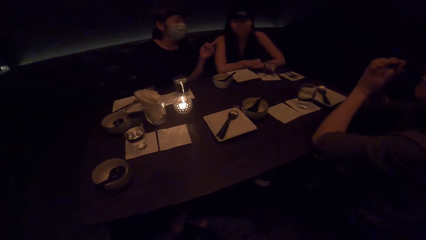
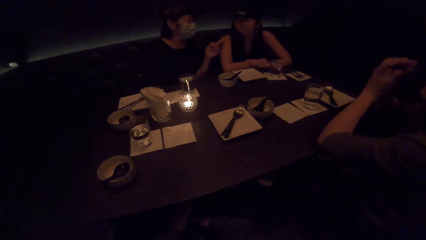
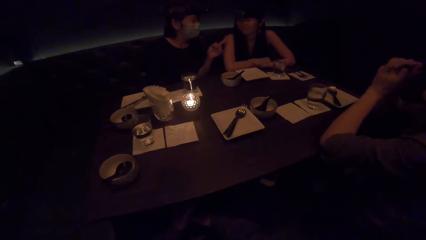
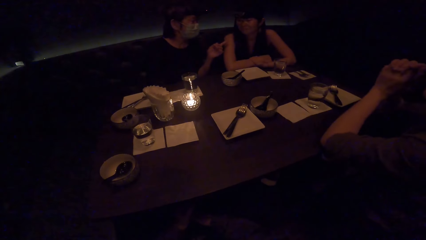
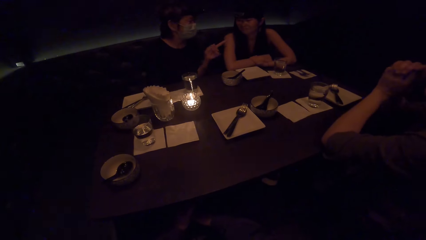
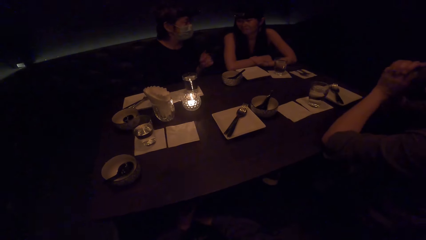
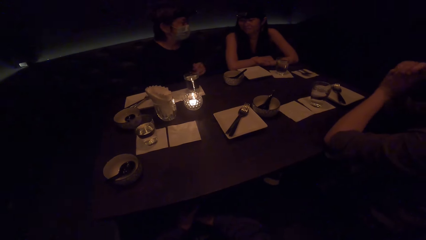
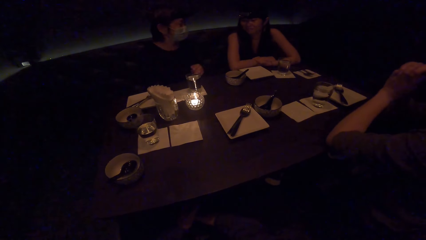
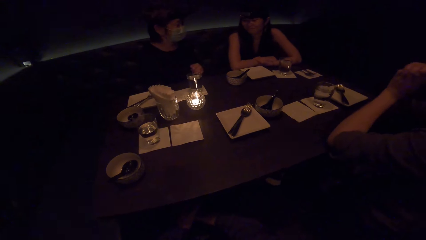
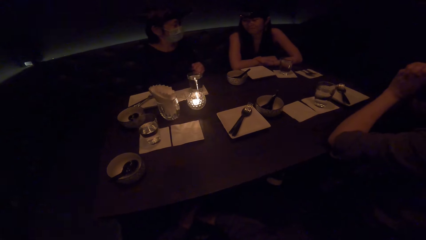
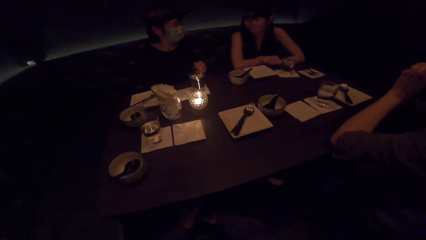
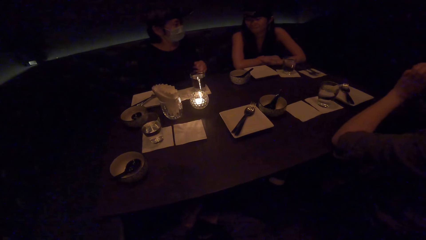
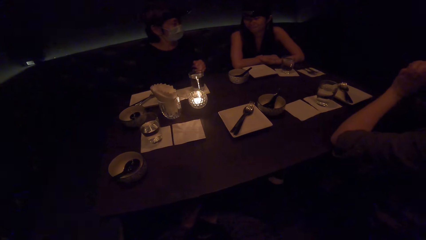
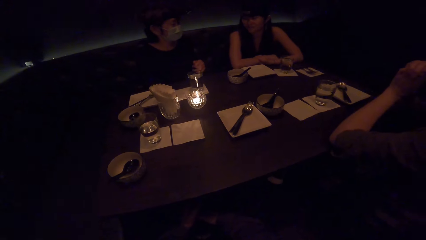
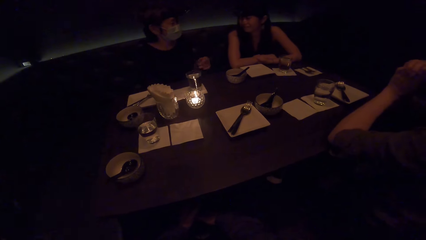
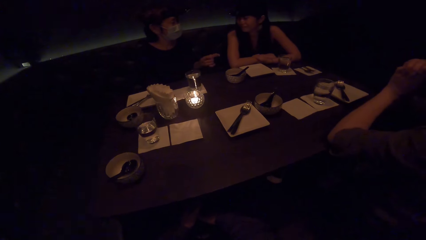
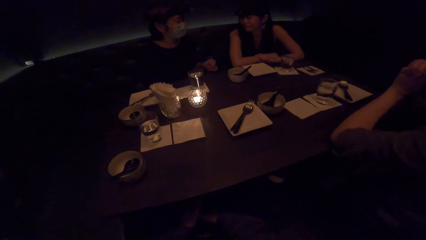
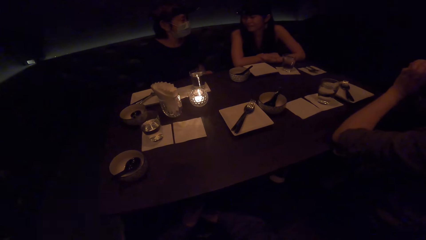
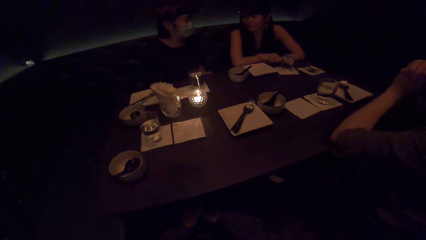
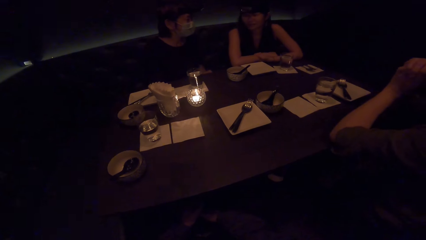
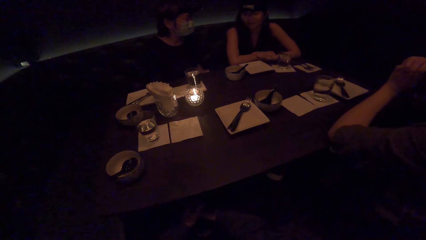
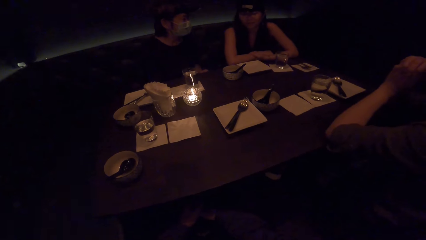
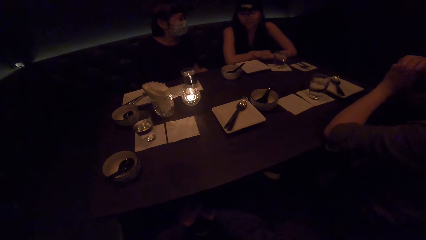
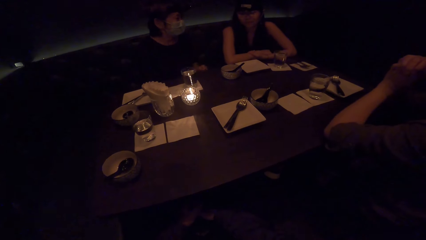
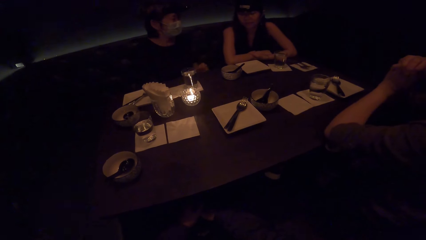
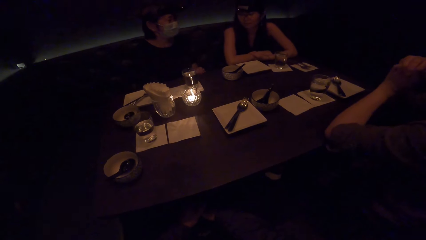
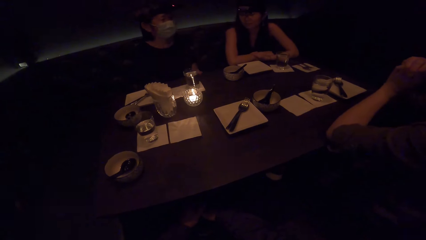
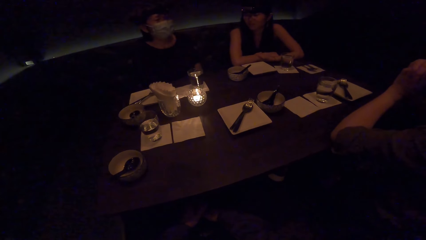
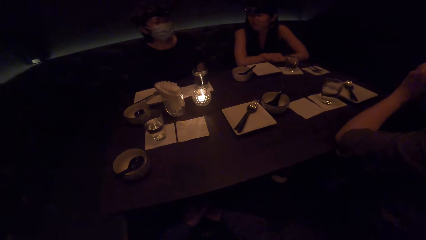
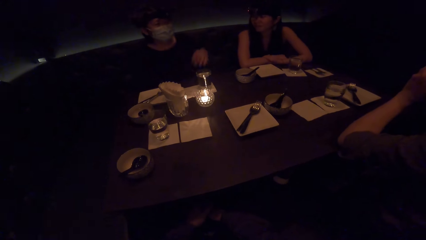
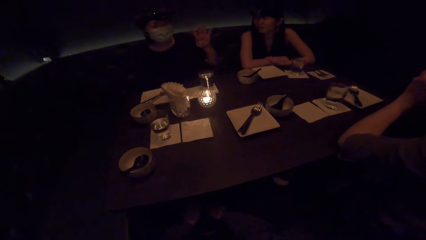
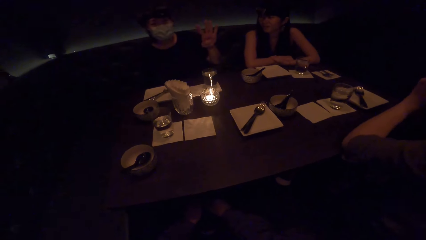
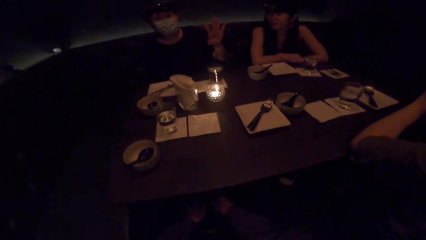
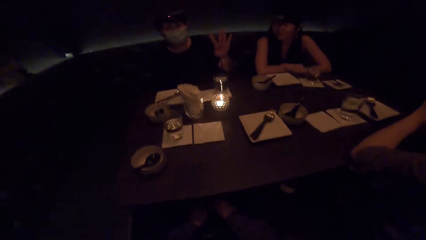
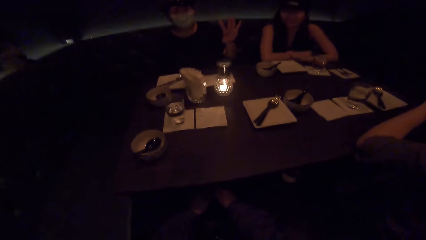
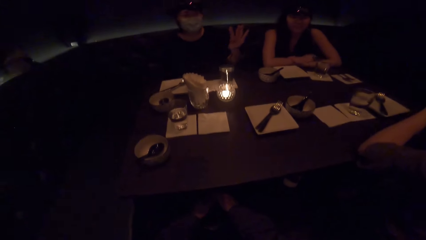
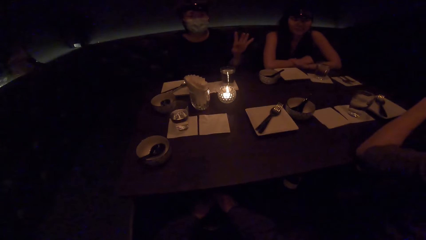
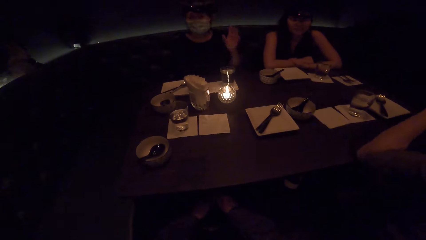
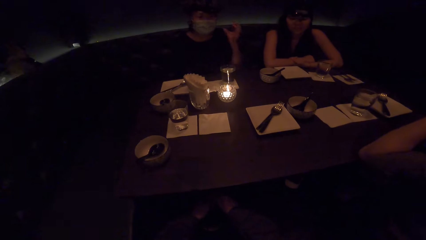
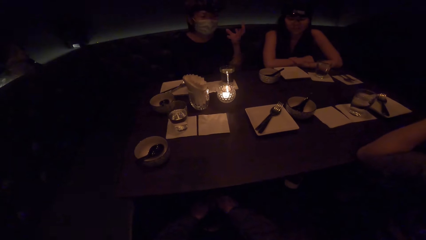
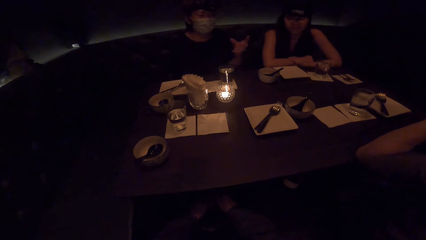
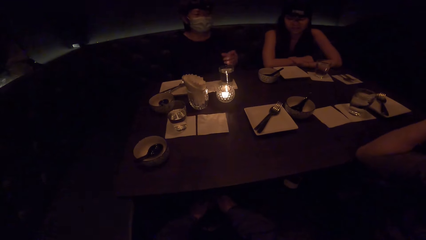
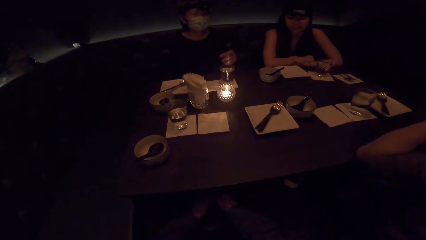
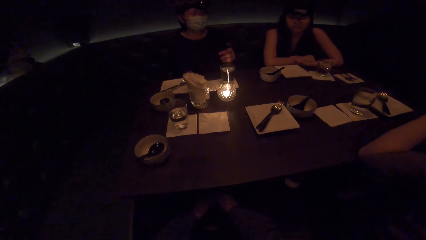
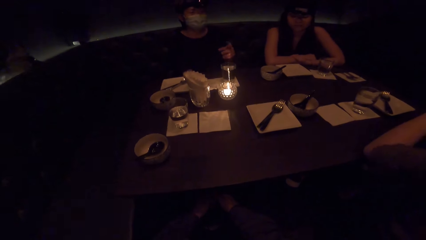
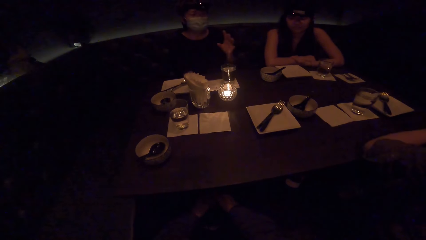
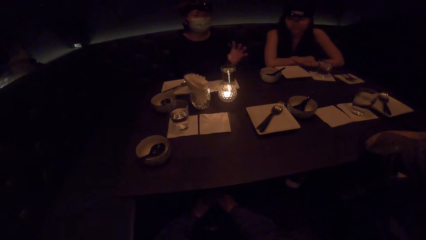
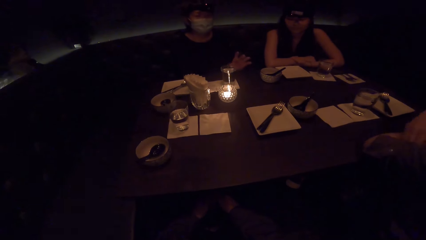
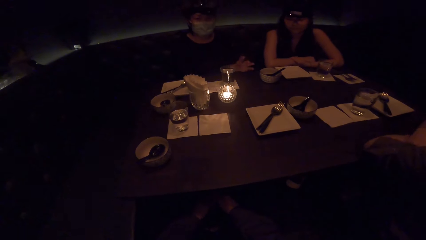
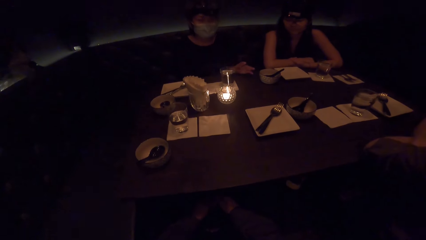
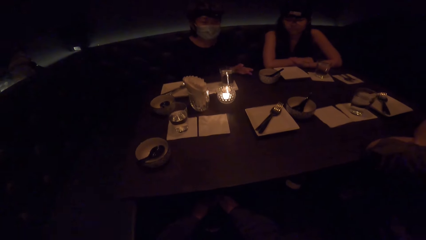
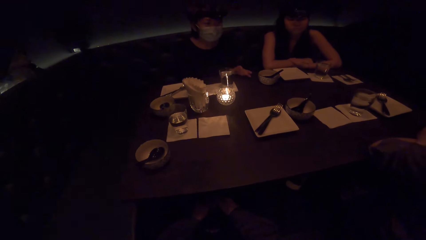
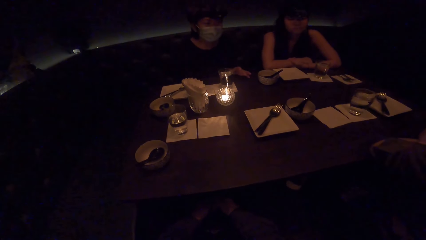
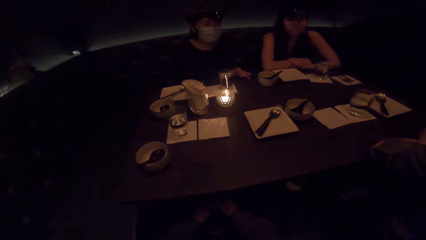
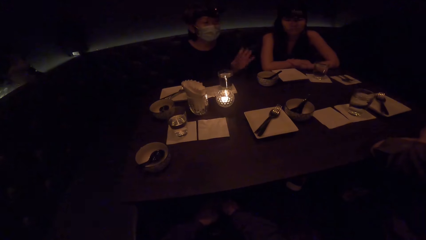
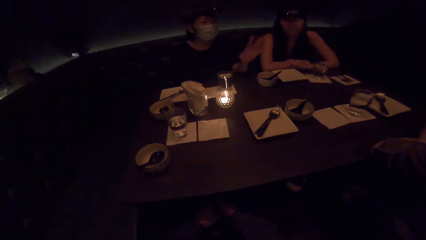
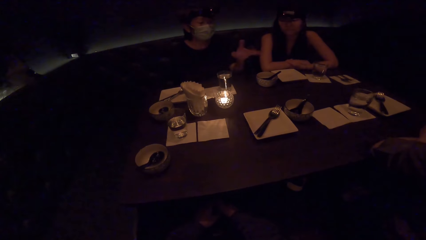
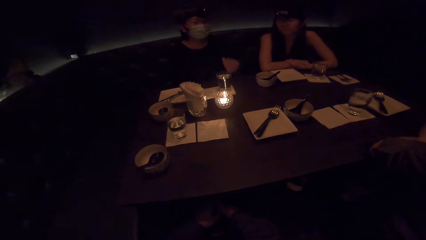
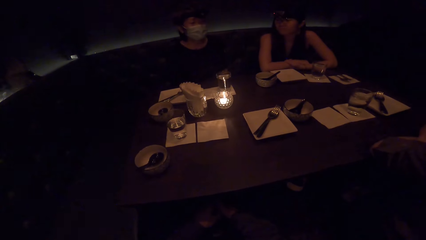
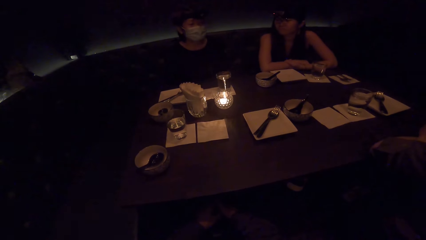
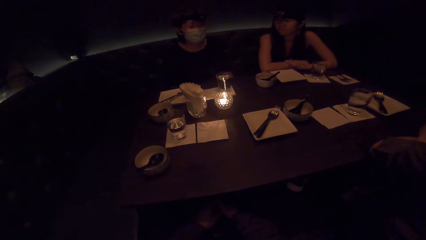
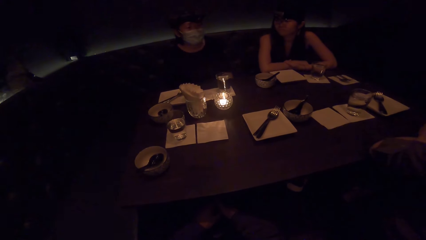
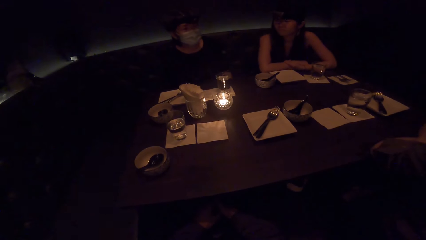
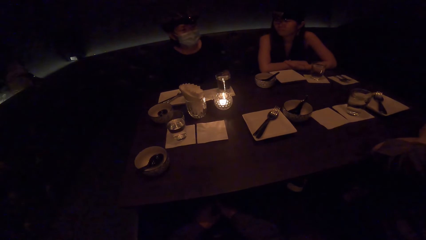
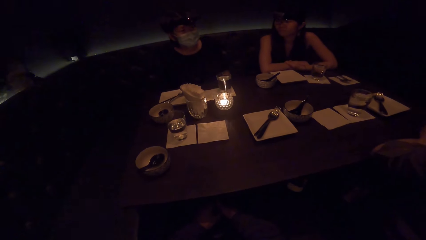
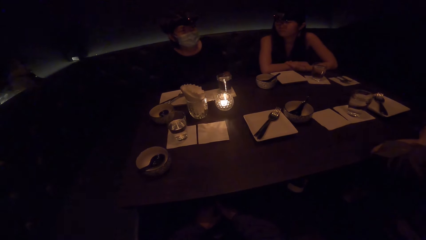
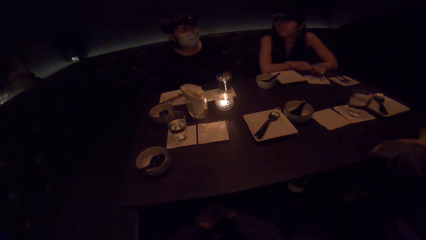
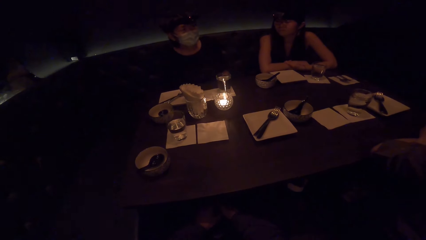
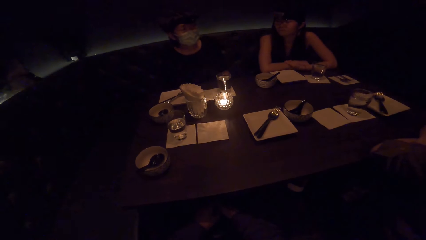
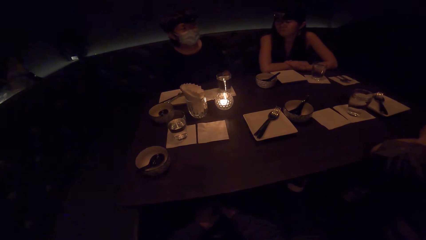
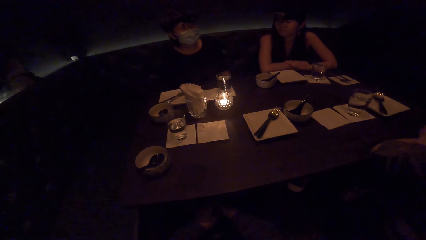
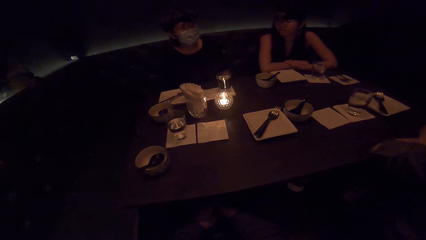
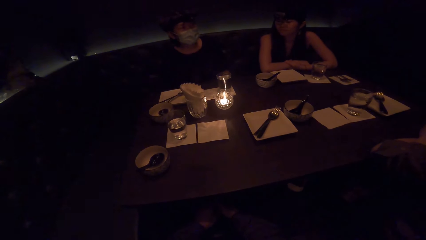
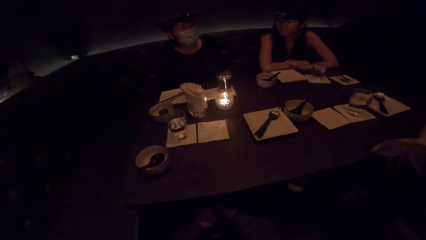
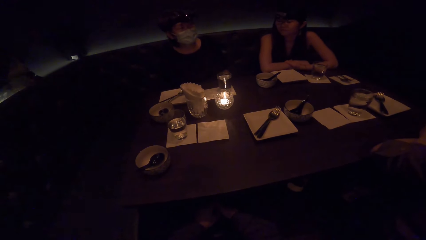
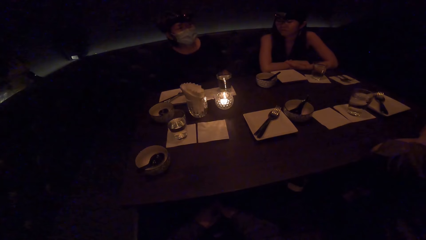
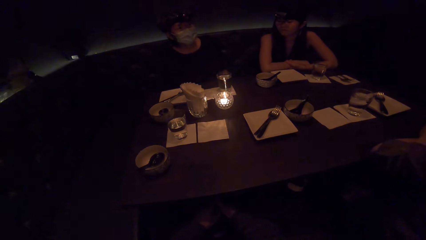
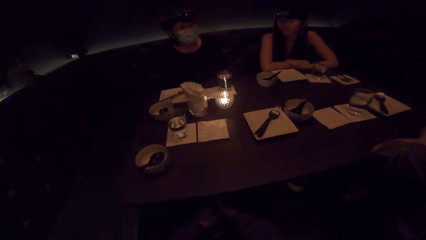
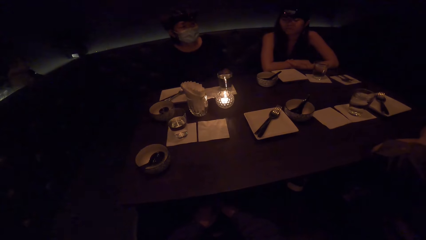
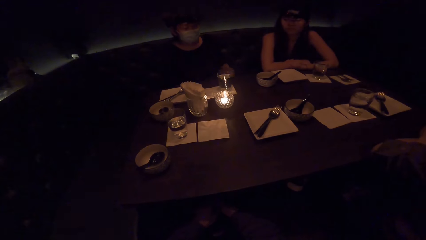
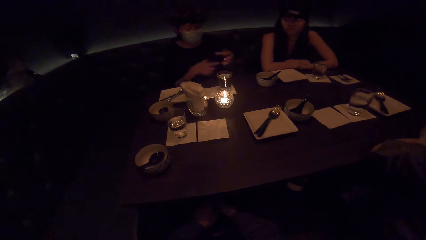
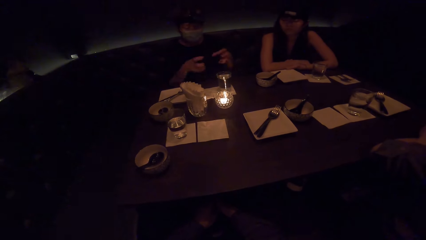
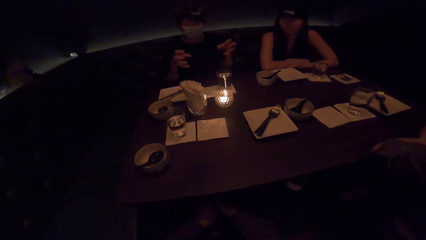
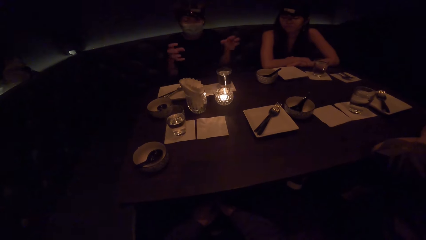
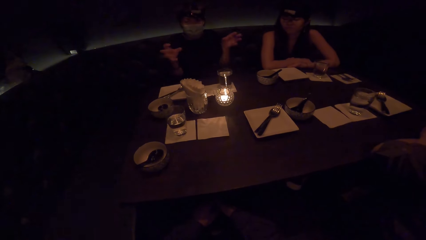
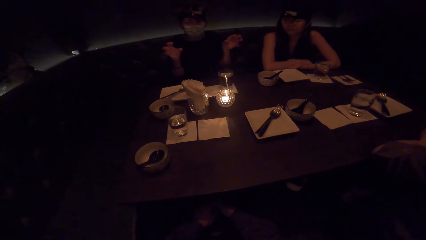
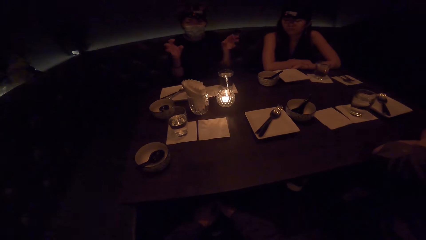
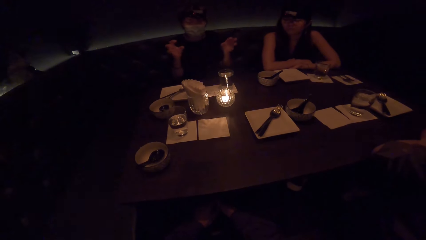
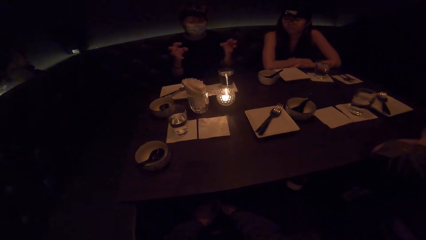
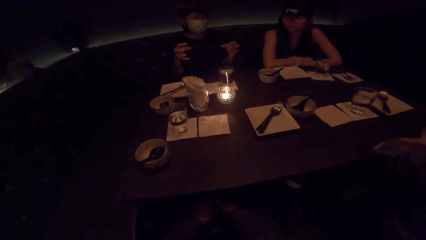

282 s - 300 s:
A woman points with the left hand. A lady gestures and converses. The camera wearer looks at the table. A woman moves the hands.
